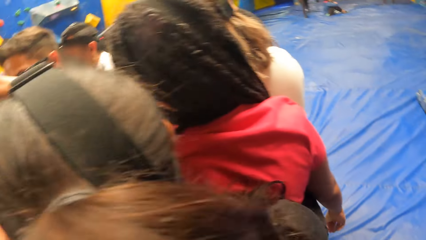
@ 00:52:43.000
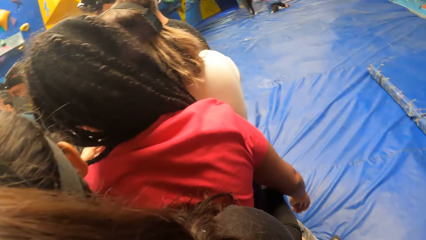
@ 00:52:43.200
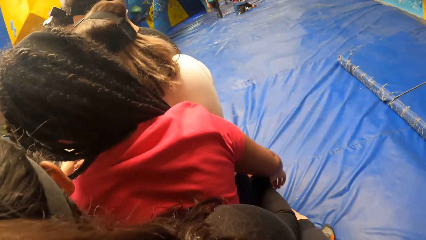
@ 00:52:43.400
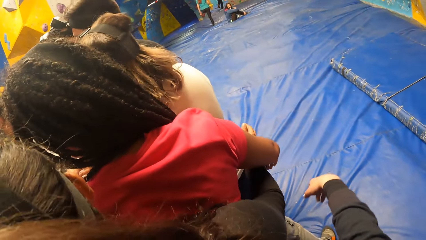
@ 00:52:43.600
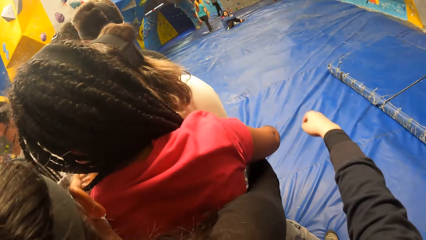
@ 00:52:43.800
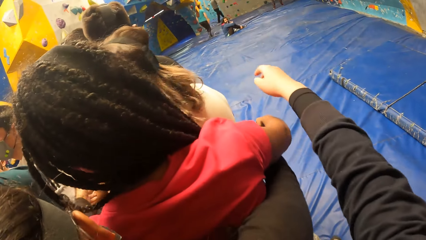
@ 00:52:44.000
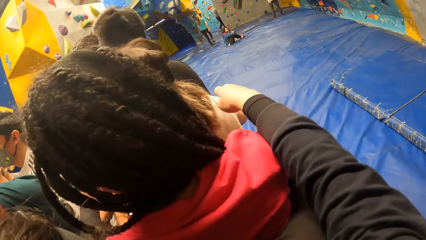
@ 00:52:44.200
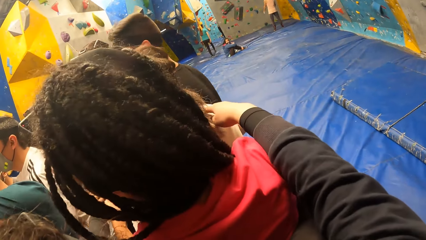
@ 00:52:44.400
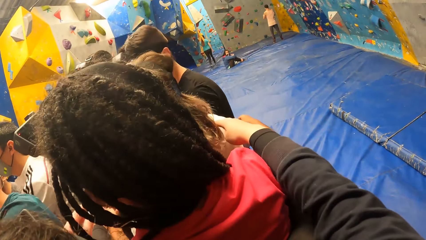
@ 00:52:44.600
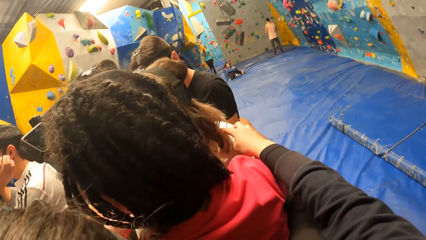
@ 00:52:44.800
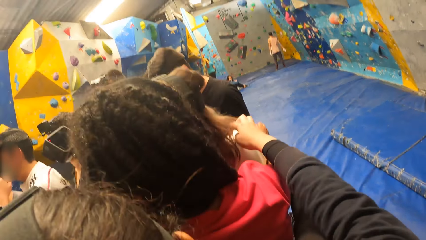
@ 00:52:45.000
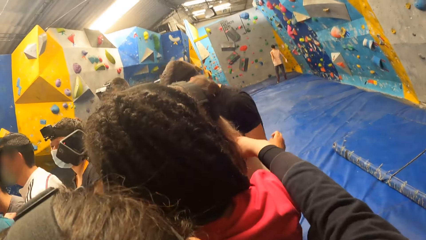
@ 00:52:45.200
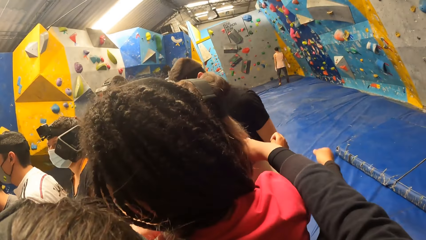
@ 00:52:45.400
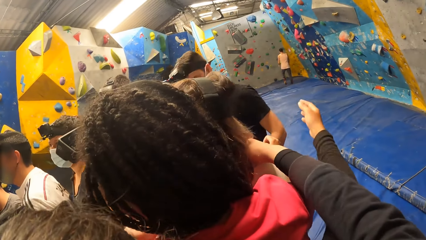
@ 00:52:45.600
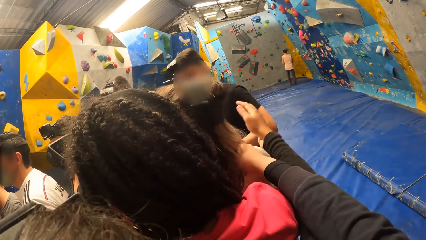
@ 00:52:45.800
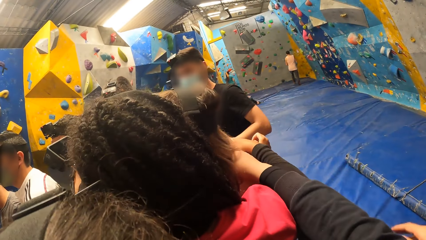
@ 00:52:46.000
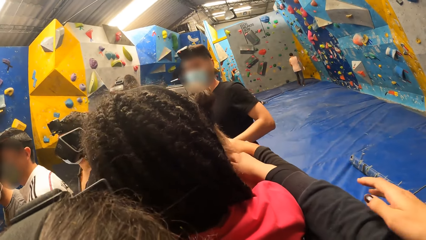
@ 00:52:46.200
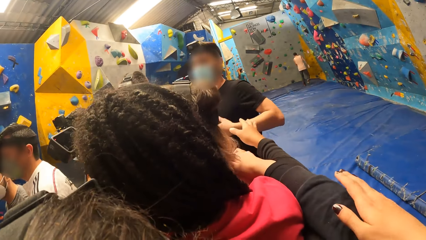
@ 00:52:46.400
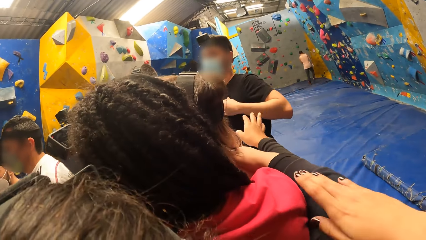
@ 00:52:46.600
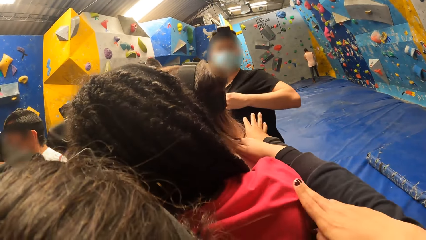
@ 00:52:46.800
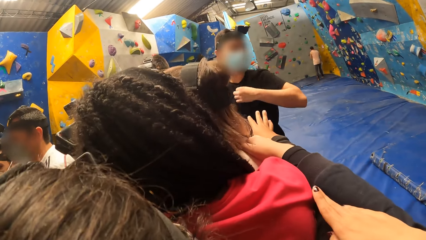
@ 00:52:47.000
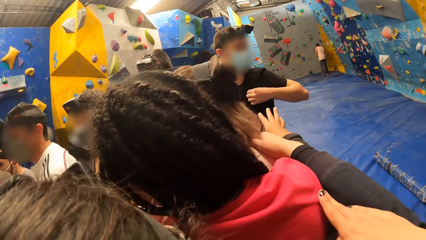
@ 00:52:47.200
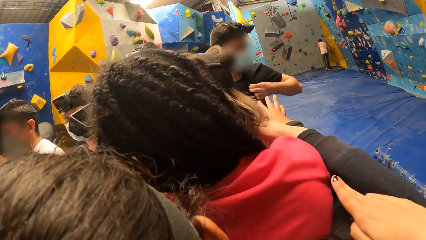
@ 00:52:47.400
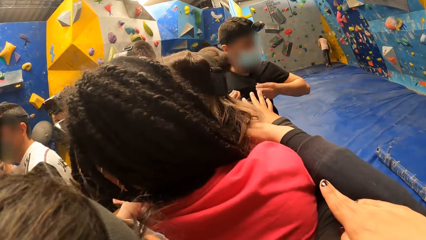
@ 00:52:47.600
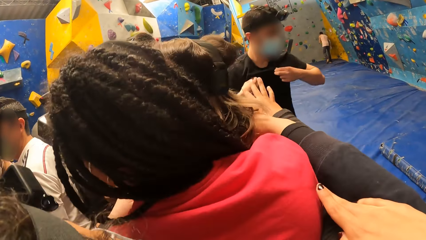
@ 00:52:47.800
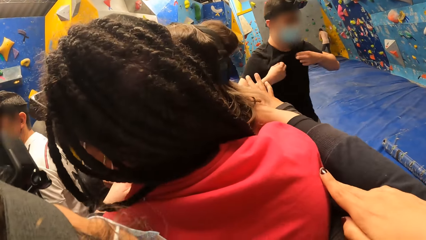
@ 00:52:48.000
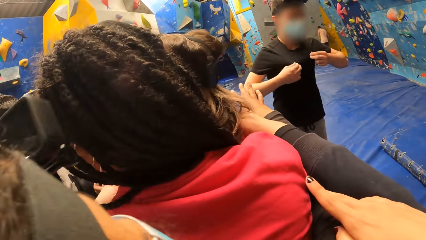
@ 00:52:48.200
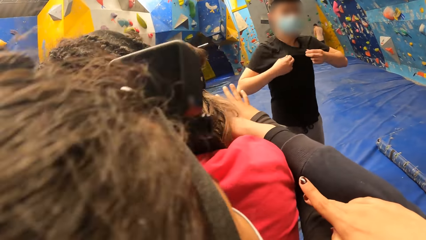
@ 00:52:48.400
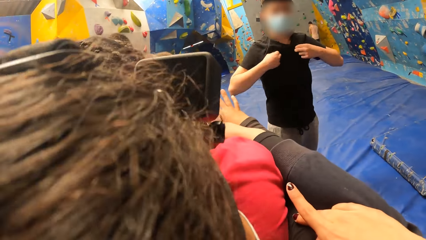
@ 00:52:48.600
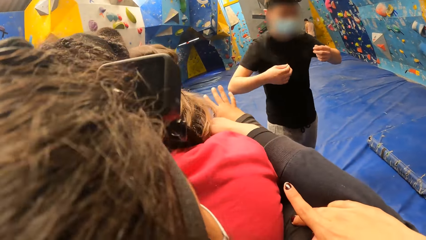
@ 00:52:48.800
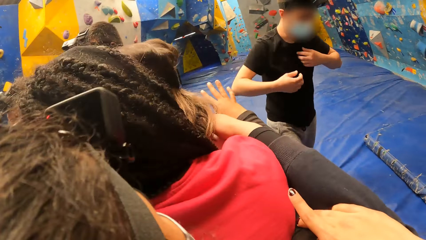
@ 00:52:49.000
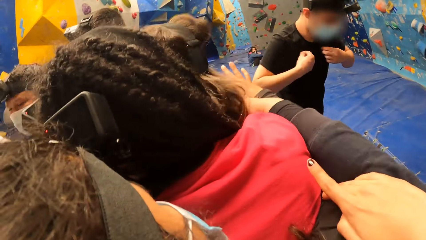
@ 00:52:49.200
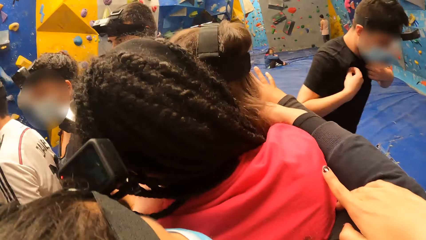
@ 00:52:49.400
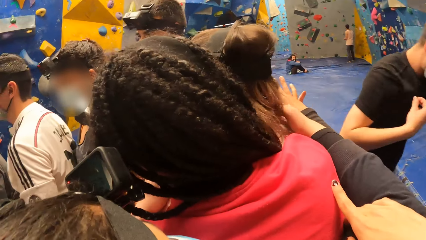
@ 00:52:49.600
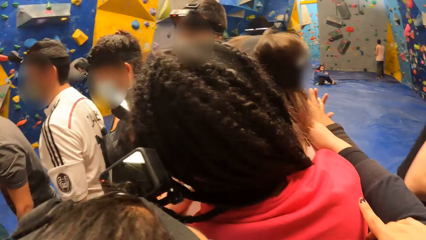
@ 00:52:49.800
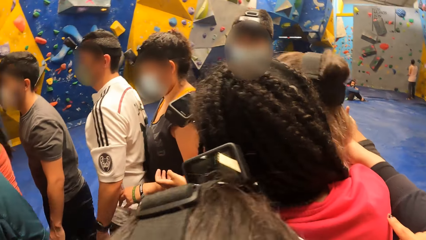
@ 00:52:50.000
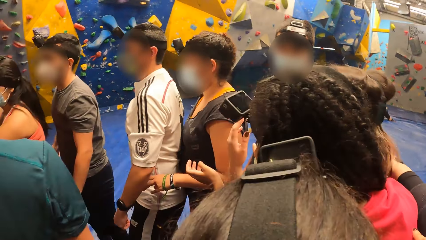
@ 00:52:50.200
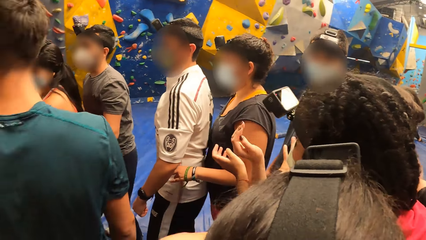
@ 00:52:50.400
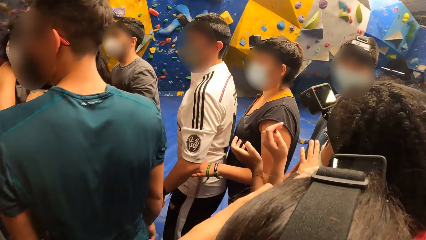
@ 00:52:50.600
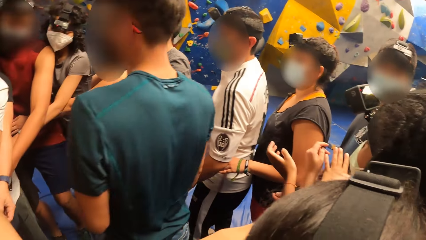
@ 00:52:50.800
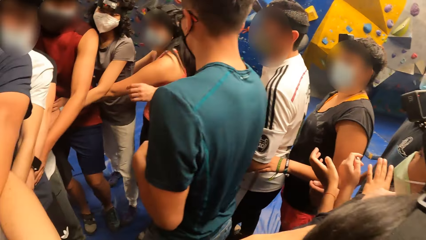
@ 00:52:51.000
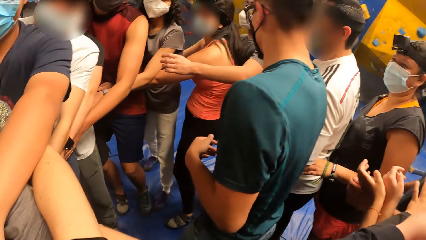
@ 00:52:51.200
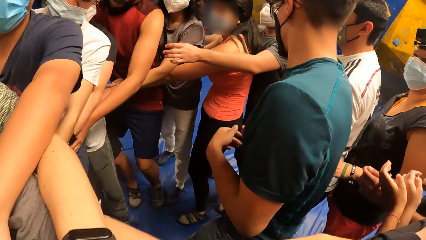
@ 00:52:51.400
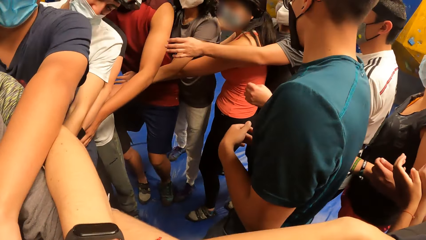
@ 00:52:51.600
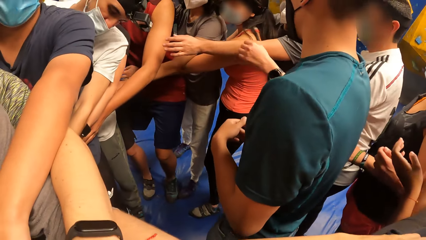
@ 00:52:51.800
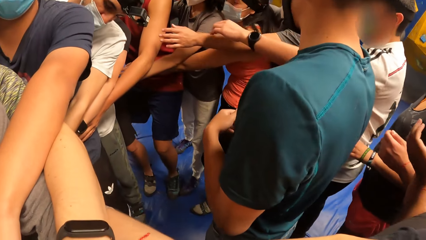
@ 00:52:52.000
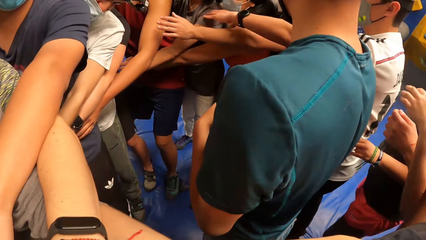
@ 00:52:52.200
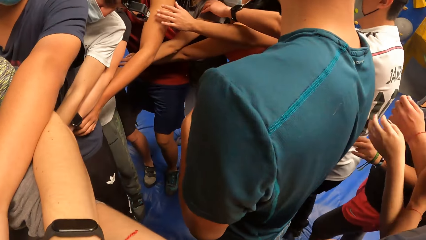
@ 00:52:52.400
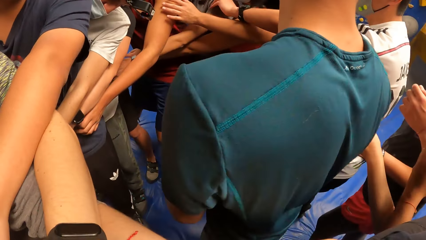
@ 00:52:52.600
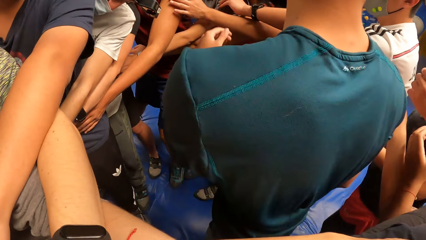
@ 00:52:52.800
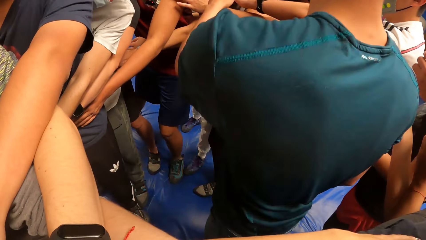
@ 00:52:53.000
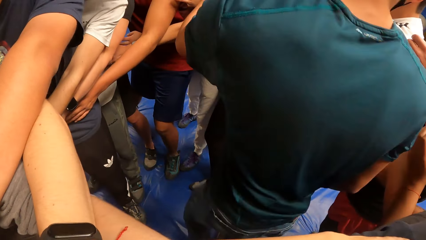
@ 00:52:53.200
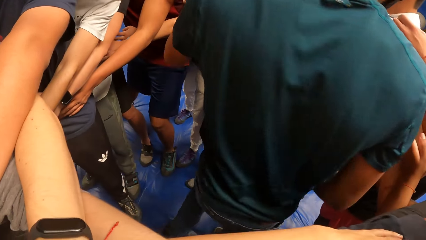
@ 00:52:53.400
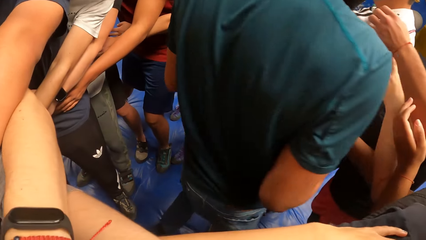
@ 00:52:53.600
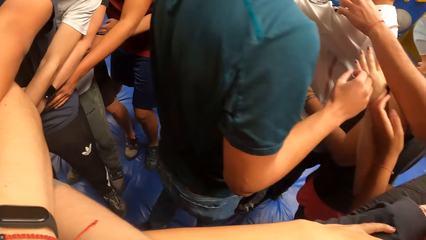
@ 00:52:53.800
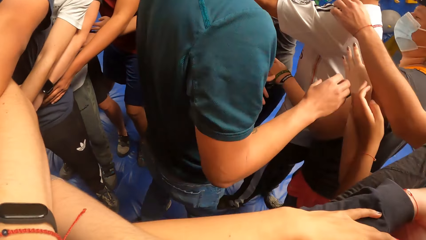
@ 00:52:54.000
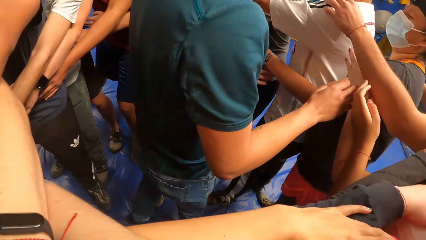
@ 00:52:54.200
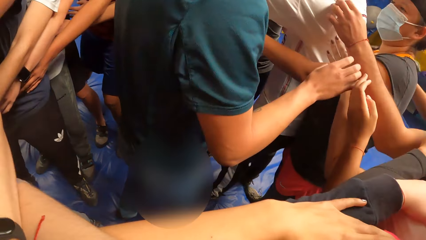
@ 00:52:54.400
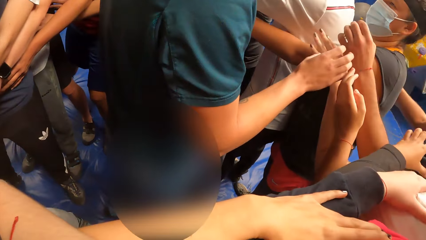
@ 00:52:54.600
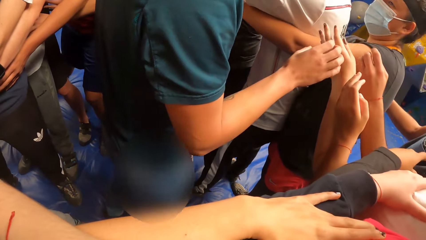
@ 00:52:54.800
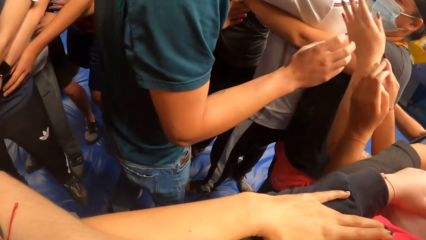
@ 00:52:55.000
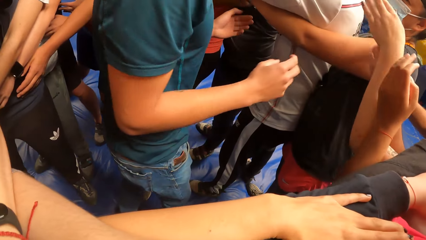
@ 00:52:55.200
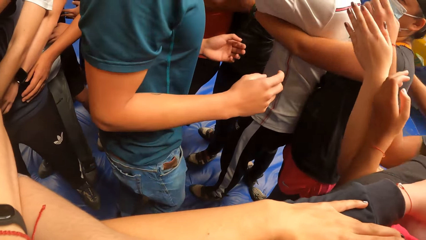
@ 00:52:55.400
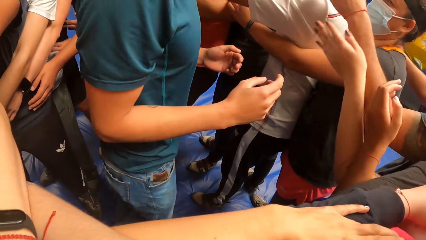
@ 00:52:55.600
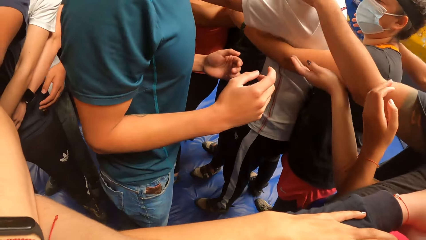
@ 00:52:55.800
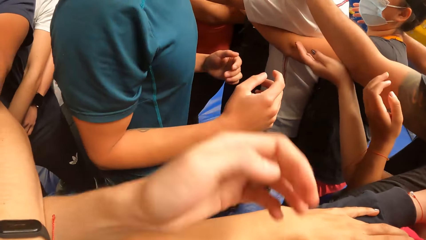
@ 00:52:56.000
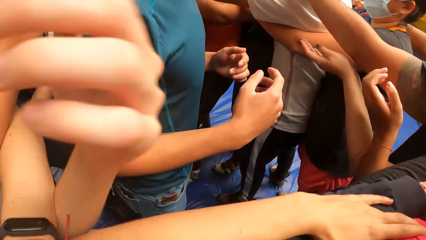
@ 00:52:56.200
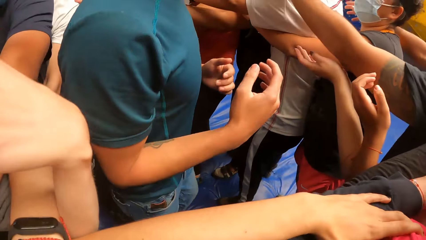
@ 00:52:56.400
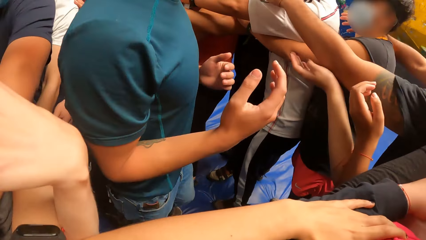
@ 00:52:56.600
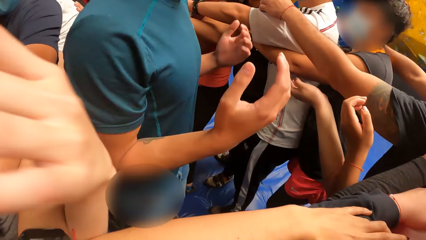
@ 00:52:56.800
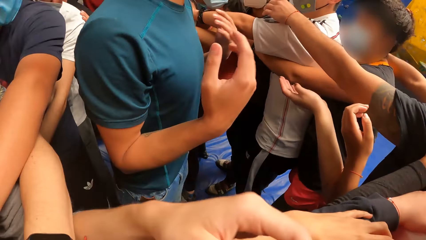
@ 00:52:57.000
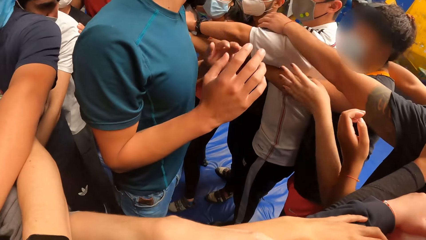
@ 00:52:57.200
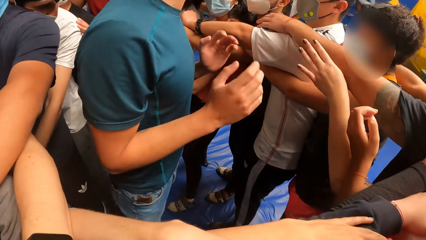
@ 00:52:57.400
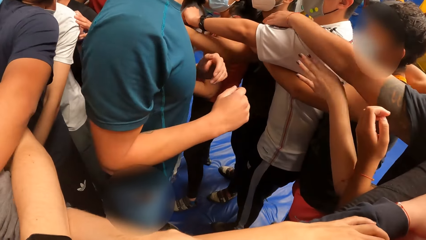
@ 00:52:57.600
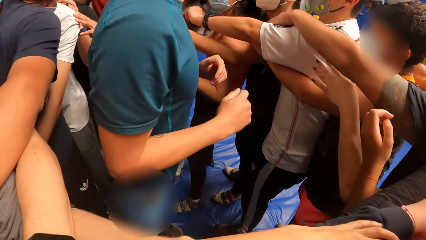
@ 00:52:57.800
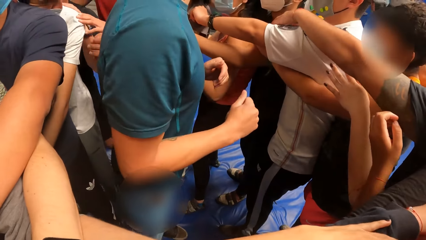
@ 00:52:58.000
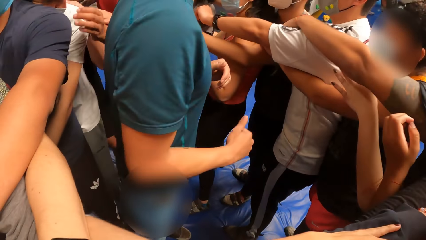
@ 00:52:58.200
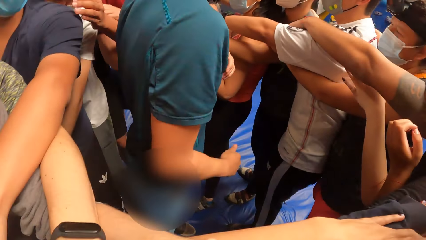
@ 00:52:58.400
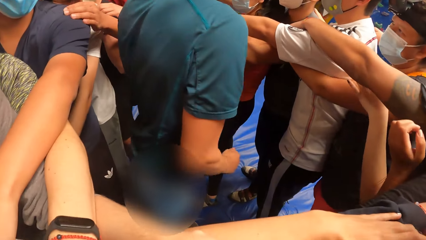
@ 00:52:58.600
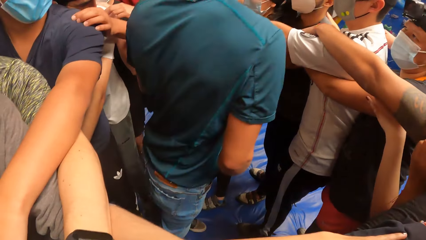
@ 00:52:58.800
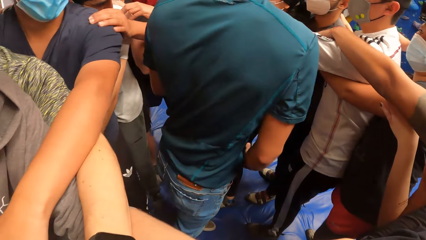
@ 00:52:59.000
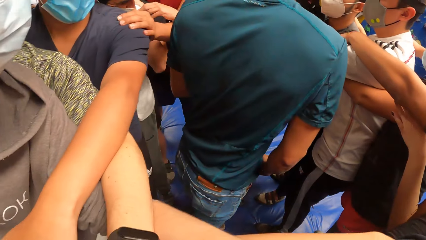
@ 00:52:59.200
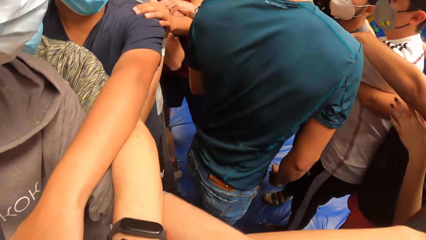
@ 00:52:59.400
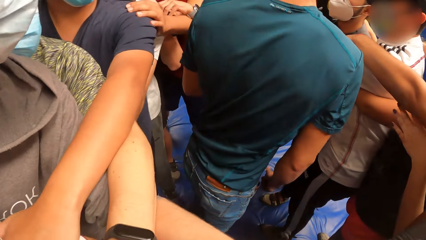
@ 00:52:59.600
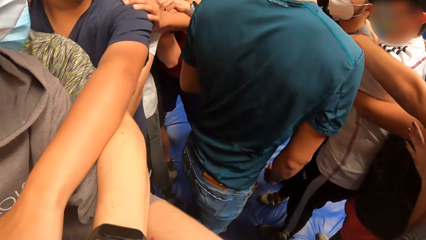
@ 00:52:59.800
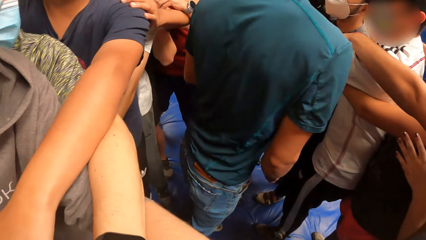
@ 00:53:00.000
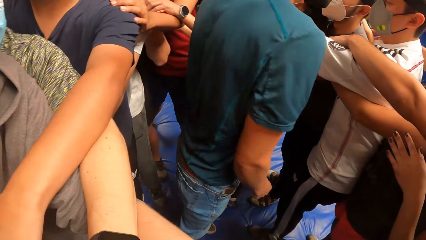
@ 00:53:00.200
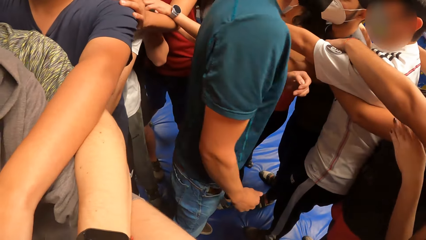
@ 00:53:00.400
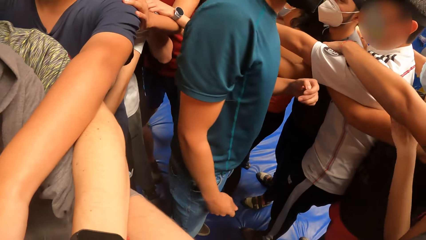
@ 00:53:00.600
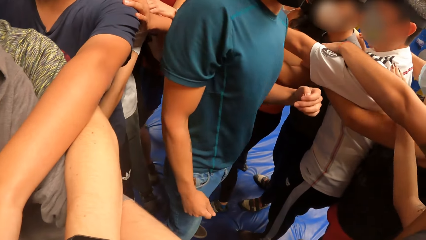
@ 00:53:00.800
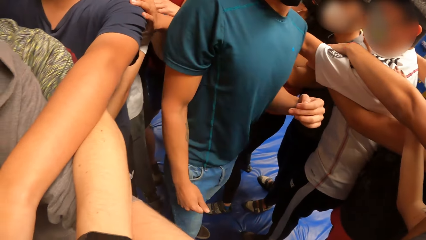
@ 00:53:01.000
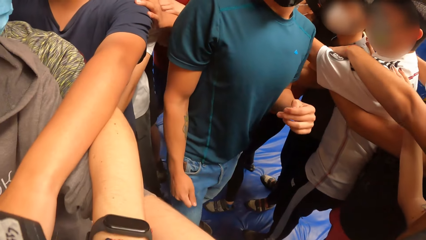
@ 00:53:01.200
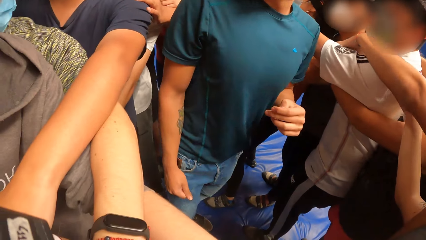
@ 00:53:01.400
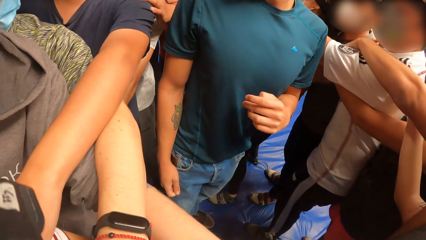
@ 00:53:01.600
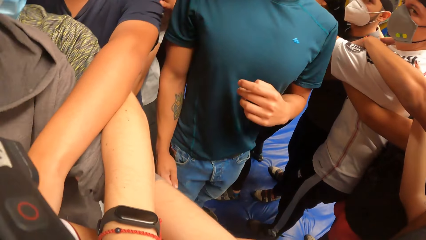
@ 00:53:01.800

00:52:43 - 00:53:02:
The camera wearer moves their hand. They touch a lady. They move around. They look around. They move their hand. They hold the lady. They look around.
